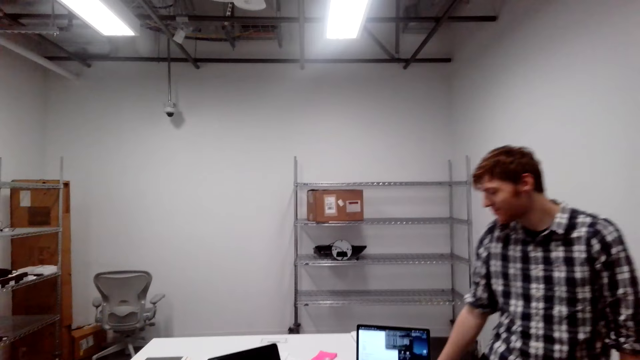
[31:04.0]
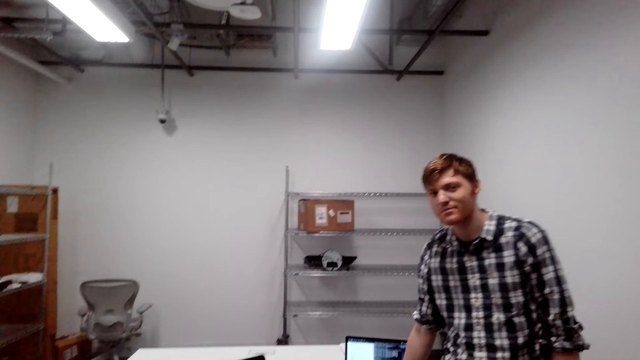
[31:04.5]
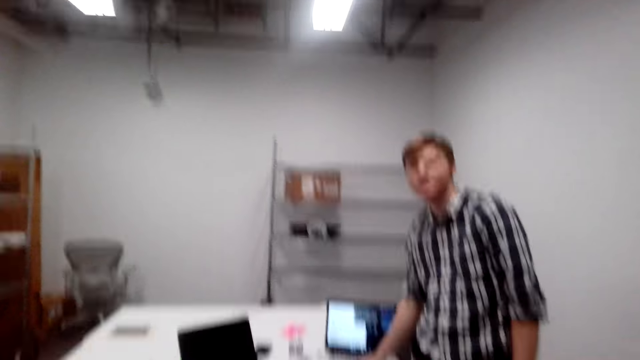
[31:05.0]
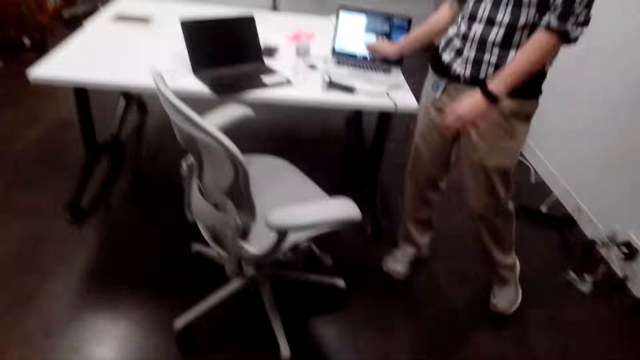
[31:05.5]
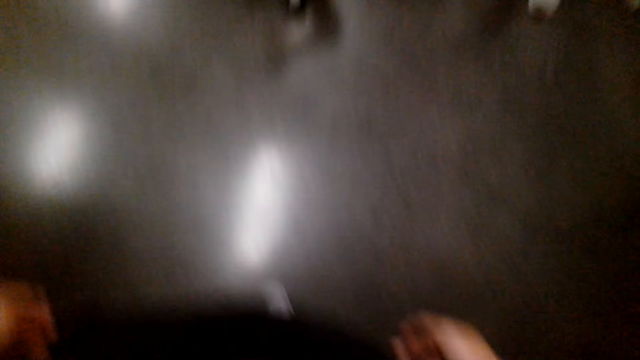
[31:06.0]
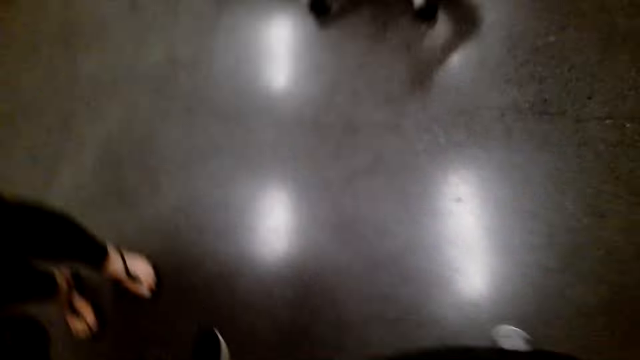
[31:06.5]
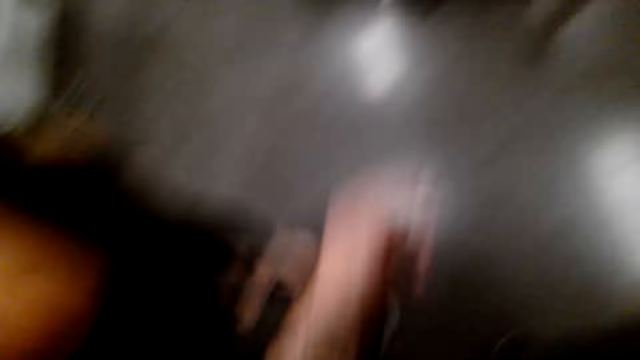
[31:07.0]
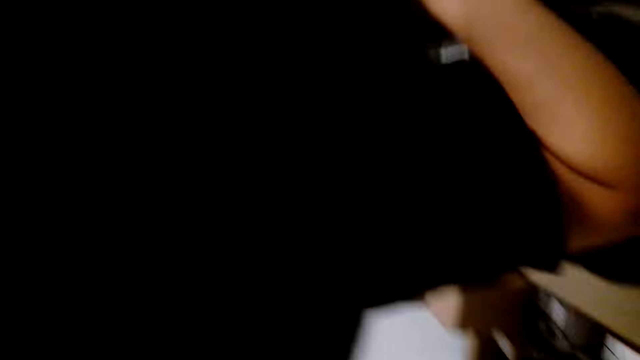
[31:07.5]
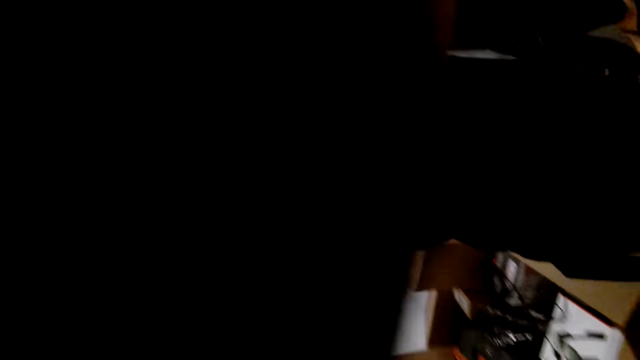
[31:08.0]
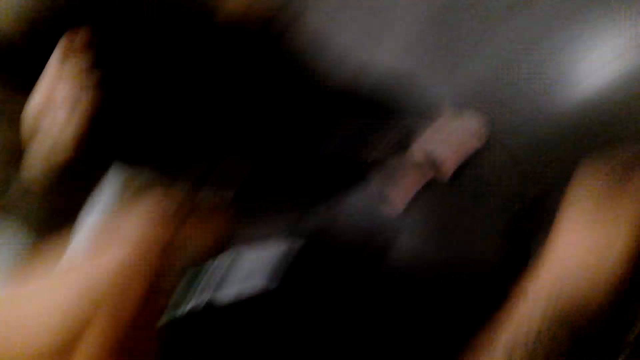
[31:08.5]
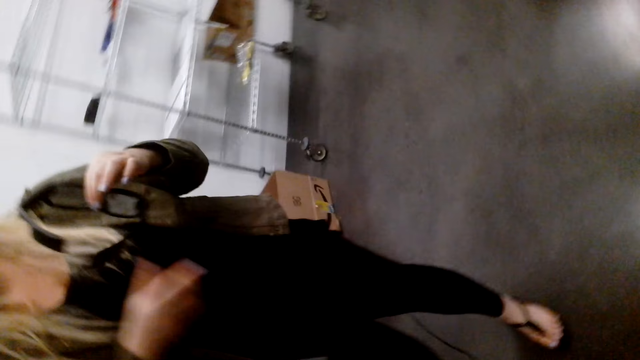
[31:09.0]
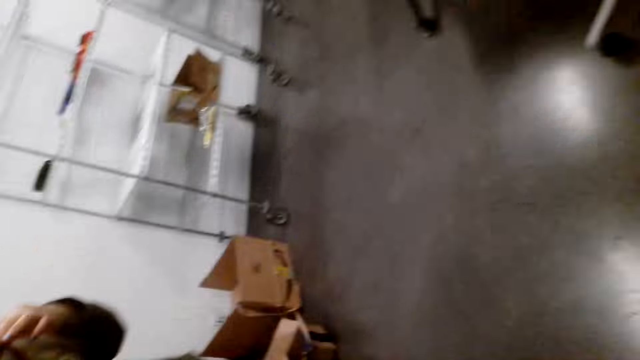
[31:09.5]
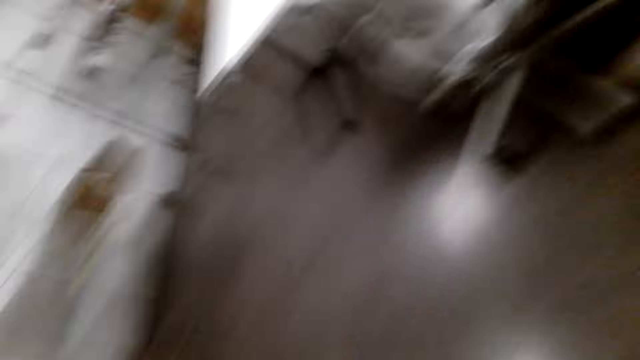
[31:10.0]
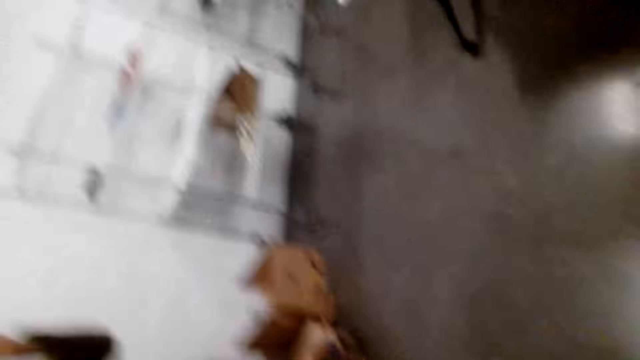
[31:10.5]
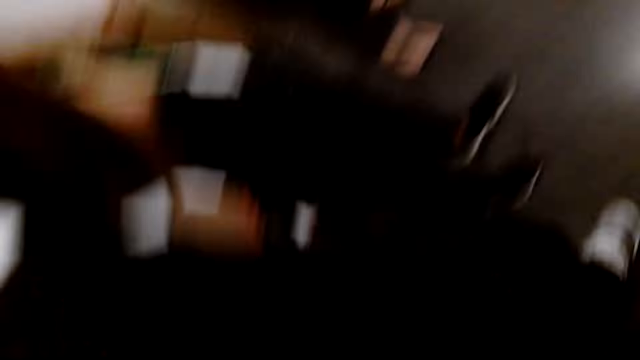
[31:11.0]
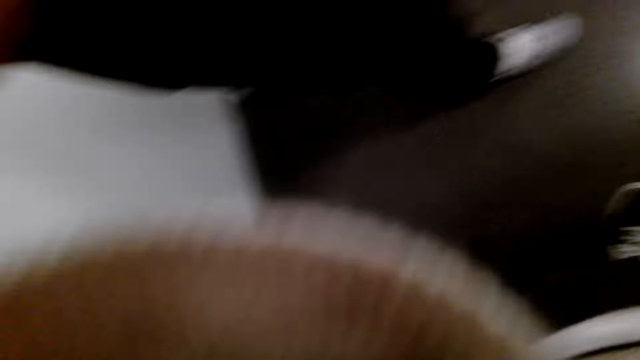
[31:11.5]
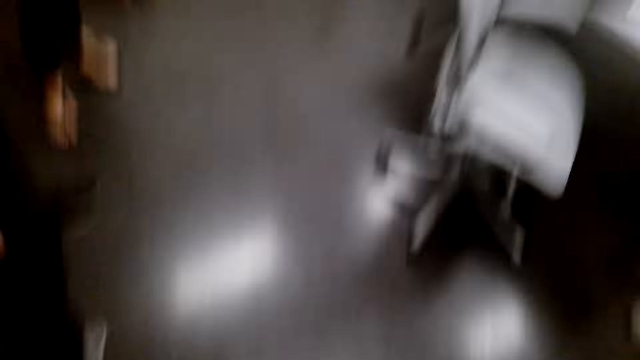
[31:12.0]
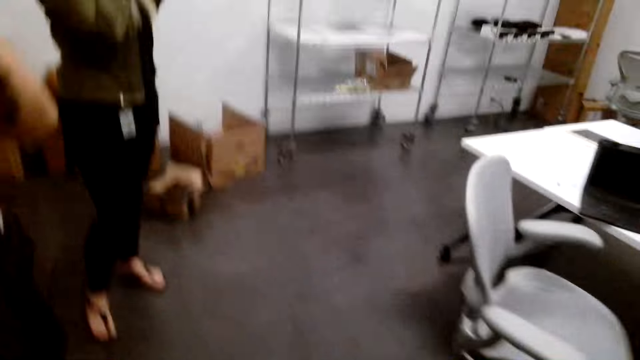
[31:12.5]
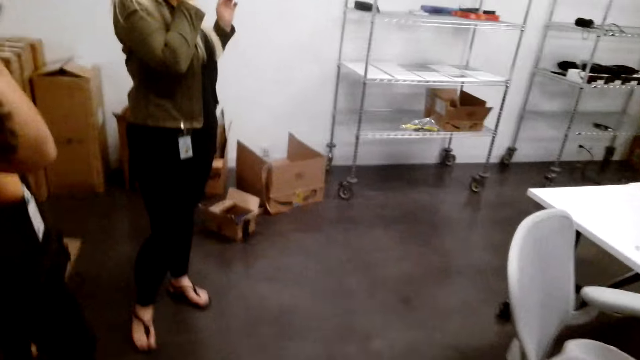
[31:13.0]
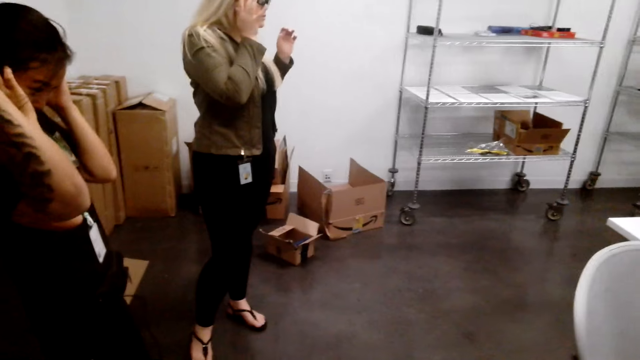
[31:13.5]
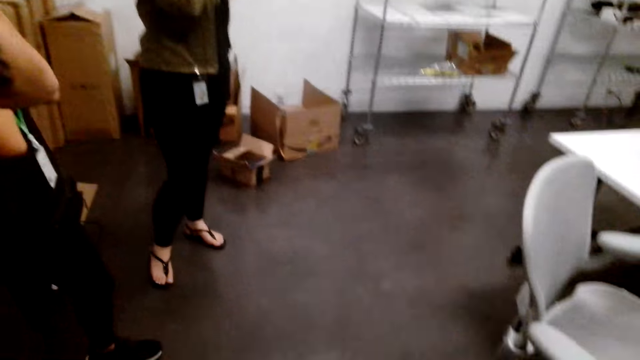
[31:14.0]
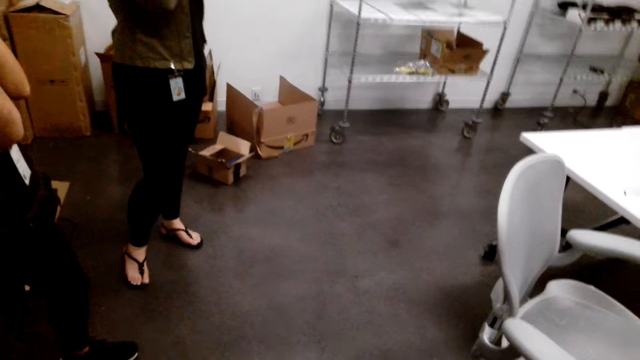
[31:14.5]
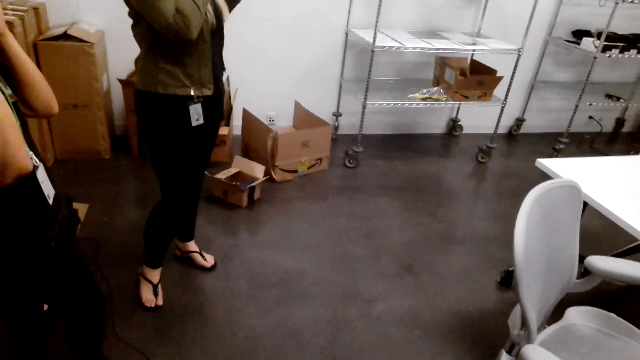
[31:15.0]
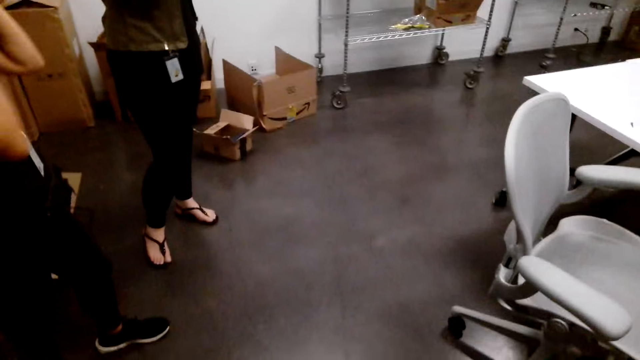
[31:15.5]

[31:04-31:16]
The camera wearer looks at a man. They look at the floor, and fix the camera. A woman holds spectacles. The camera wearer looks at the floor. Another woman holds her head with her hands and moves a hand. The camera wearer looks around the room.
